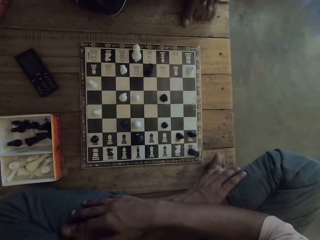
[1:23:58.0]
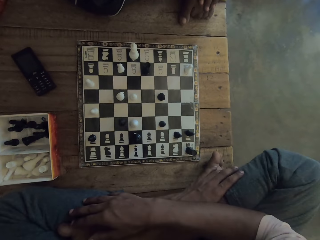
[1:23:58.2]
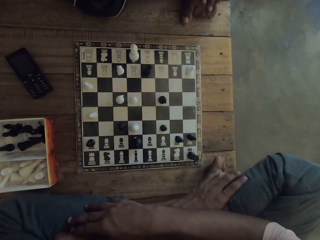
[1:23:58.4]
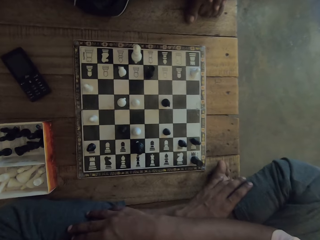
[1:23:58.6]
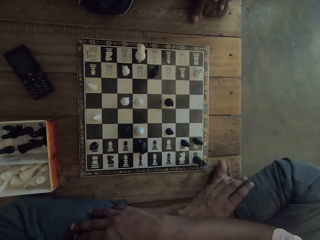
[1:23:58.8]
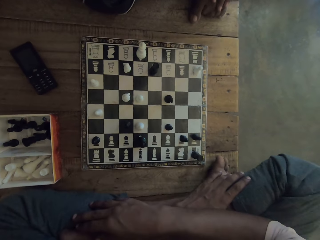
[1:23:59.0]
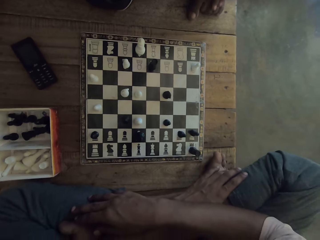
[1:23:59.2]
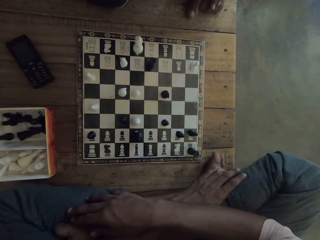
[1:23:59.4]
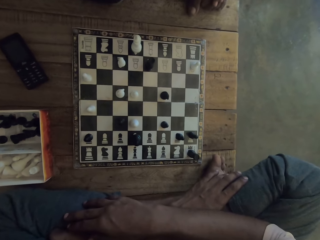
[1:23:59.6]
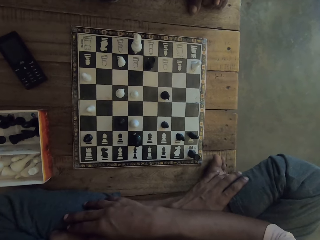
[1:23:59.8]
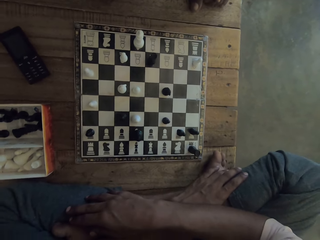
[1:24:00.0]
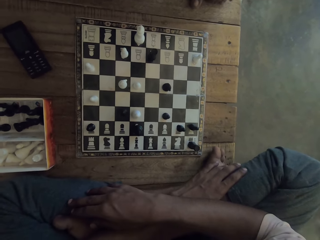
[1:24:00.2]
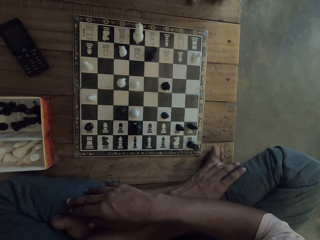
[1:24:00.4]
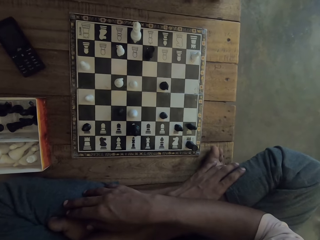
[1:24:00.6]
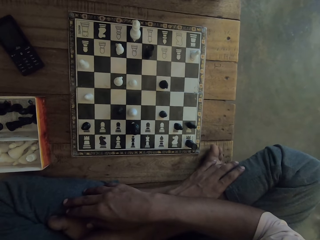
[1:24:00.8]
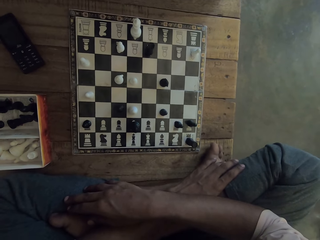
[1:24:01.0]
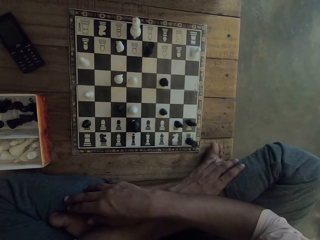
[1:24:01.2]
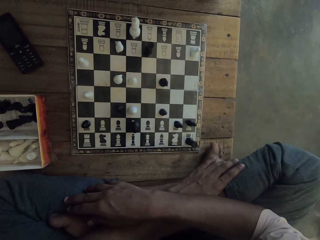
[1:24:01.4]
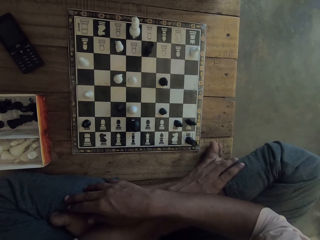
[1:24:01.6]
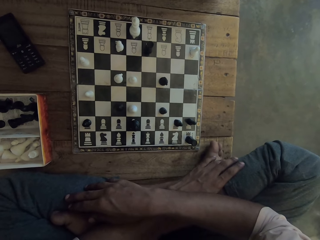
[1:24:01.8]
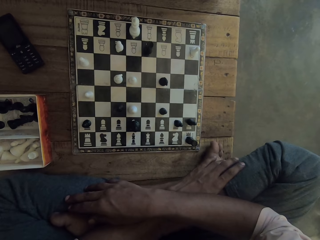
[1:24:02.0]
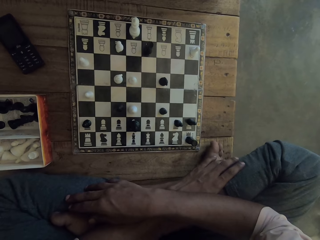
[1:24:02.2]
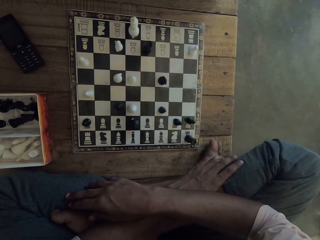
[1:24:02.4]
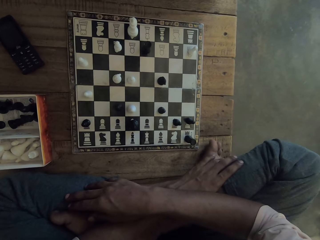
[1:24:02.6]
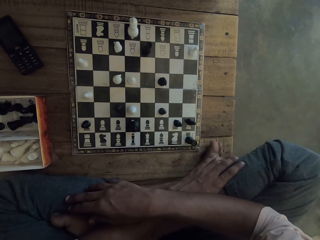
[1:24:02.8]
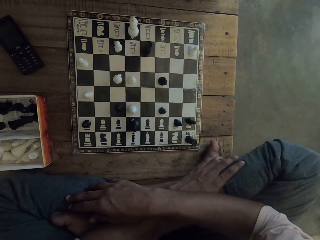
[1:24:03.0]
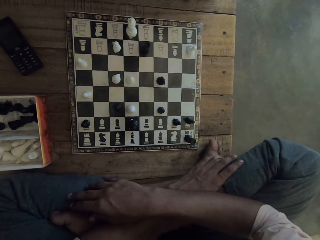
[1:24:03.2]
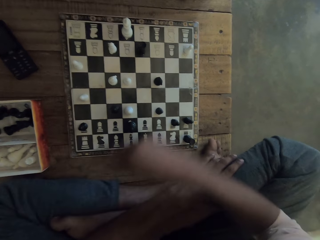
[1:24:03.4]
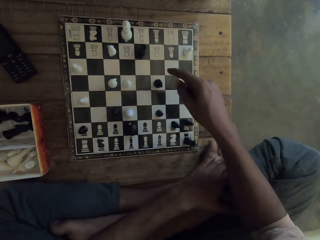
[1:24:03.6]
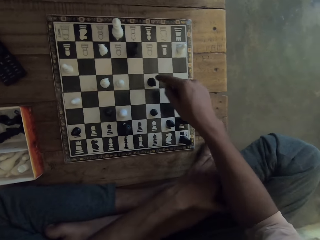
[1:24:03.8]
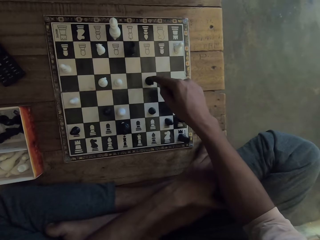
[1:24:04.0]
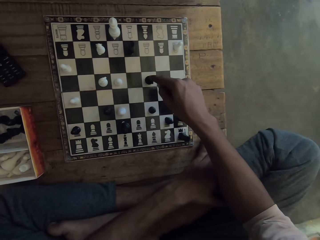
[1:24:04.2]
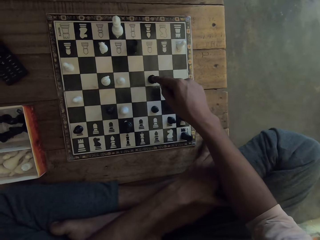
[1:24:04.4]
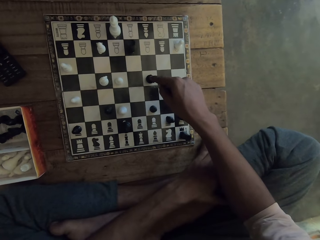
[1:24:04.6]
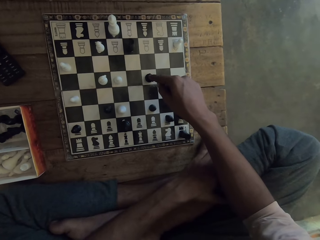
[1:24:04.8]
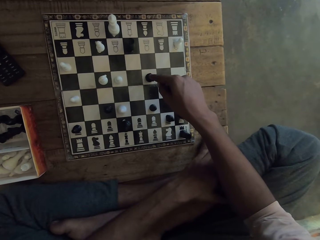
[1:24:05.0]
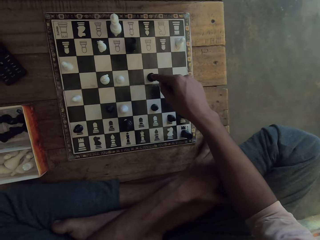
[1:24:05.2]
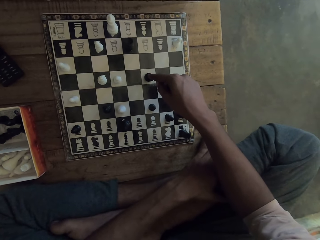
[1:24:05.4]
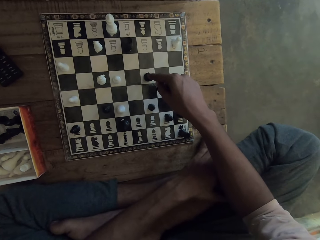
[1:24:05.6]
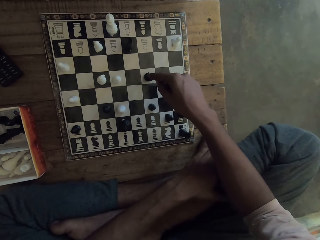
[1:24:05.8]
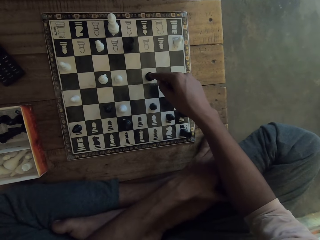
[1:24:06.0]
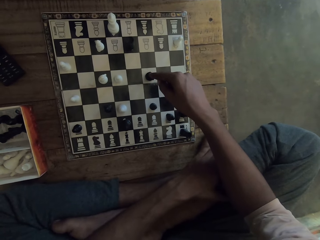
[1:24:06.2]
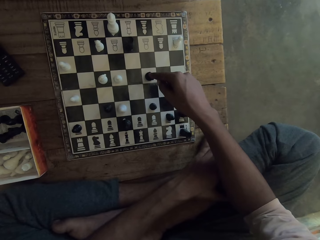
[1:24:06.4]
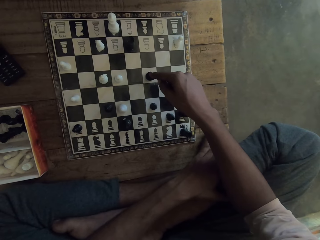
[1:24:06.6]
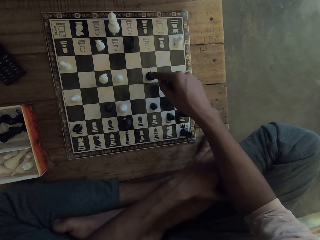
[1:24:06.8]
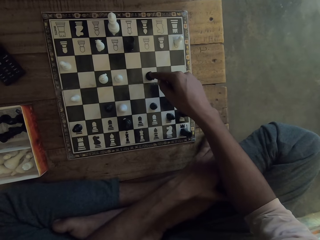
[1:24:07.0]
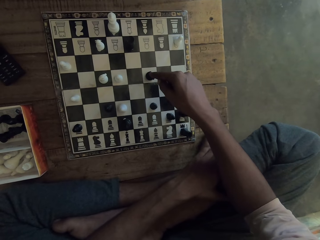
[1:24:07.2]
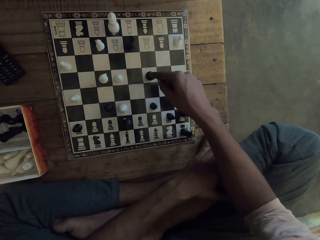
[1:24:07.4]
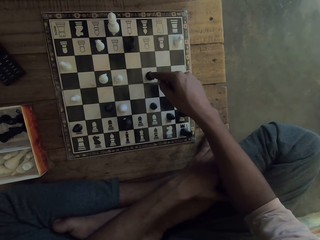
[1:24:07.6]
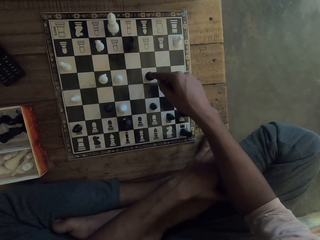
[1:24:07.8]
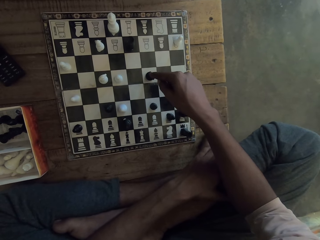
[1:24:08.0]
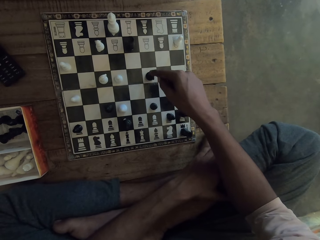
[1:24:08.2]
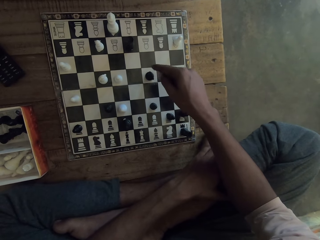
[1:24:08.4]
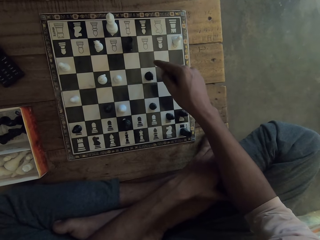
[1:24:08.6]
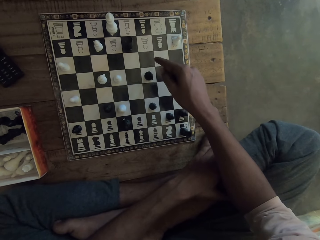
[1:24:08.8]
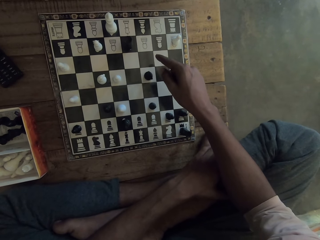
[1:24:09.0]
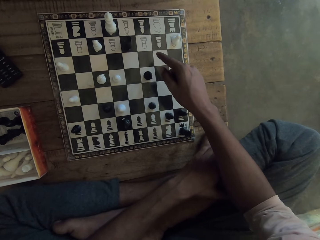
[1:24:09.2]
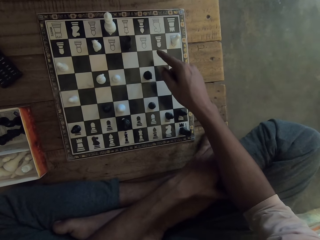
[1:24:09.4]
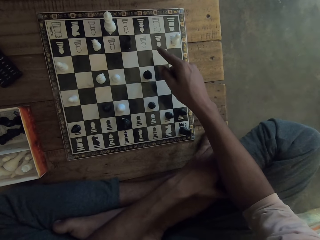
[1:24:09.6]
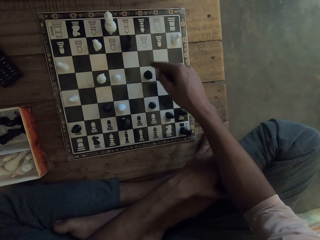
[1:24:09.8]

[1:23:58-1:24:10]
The camera wearer swings a hand and touches a chess piece on the chess board.

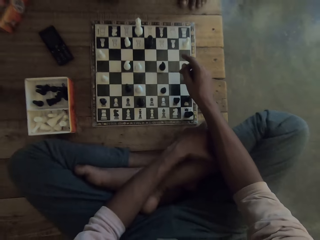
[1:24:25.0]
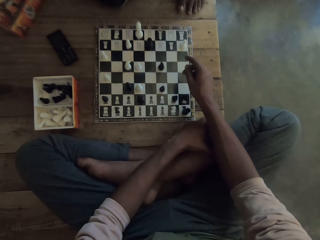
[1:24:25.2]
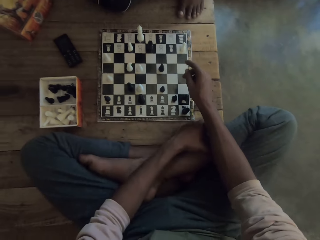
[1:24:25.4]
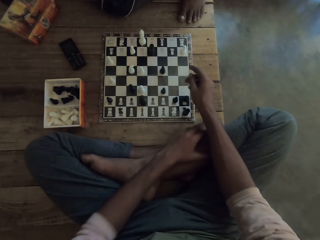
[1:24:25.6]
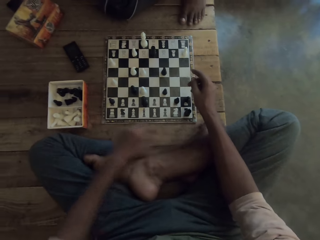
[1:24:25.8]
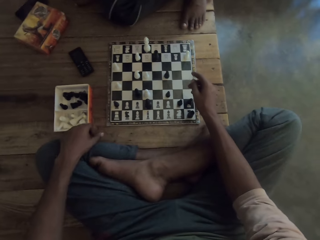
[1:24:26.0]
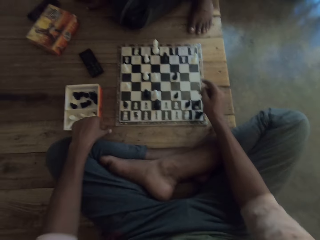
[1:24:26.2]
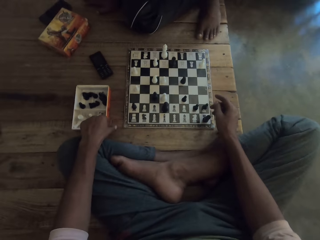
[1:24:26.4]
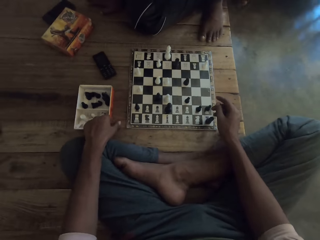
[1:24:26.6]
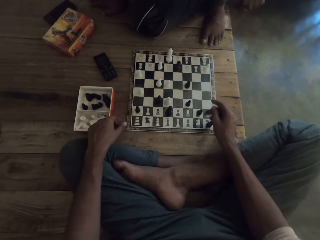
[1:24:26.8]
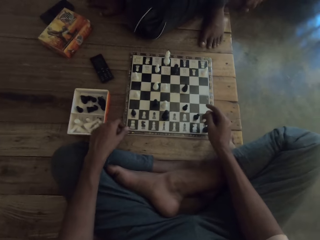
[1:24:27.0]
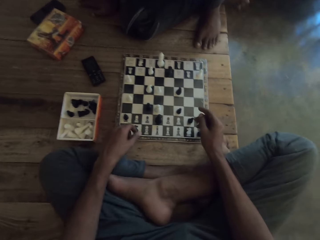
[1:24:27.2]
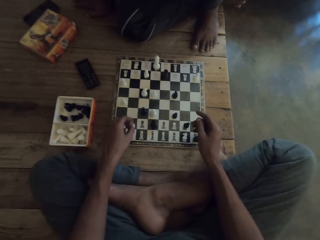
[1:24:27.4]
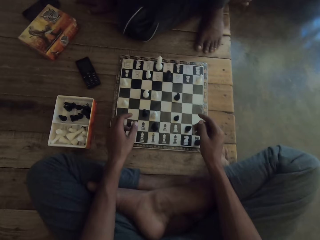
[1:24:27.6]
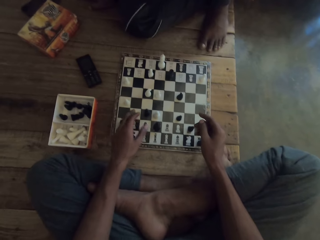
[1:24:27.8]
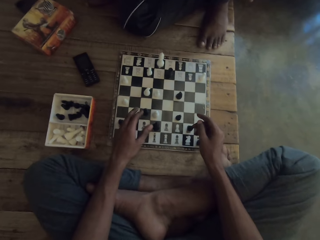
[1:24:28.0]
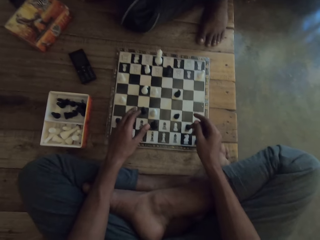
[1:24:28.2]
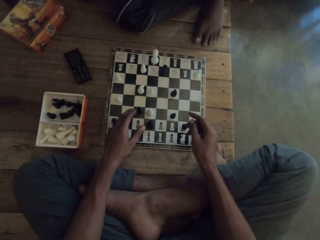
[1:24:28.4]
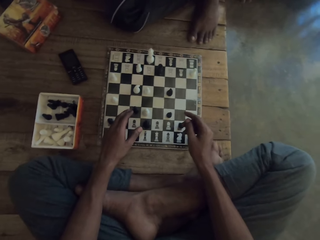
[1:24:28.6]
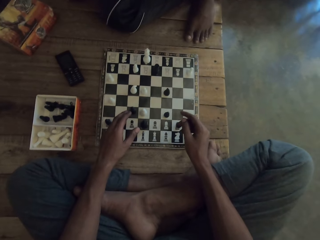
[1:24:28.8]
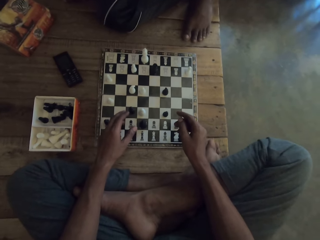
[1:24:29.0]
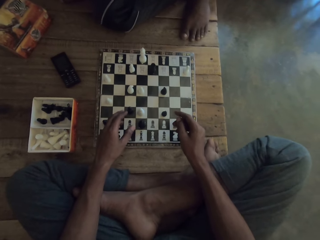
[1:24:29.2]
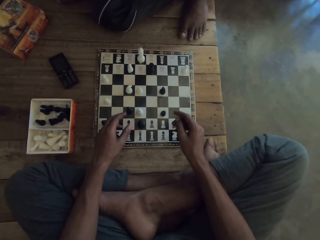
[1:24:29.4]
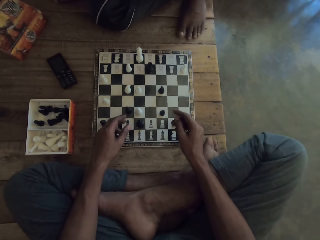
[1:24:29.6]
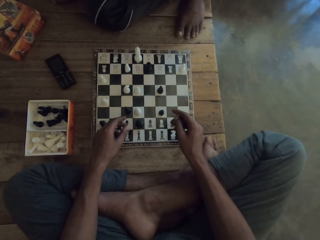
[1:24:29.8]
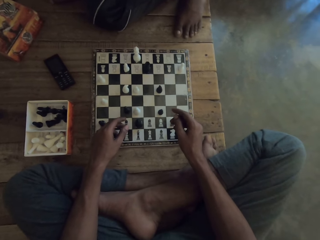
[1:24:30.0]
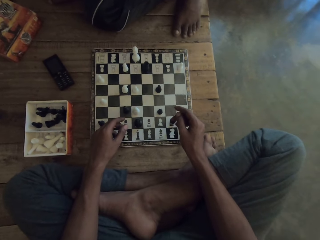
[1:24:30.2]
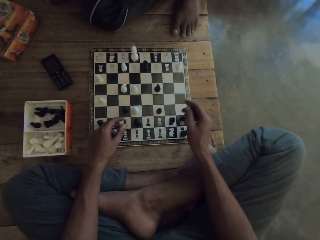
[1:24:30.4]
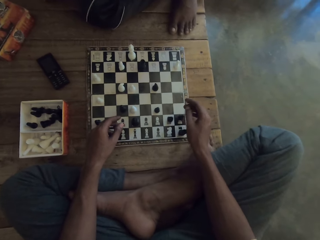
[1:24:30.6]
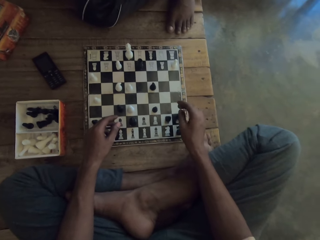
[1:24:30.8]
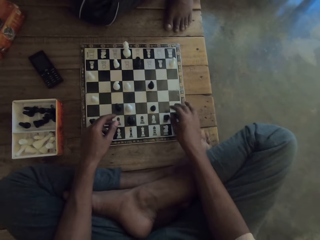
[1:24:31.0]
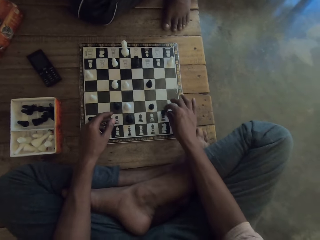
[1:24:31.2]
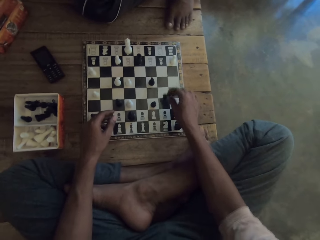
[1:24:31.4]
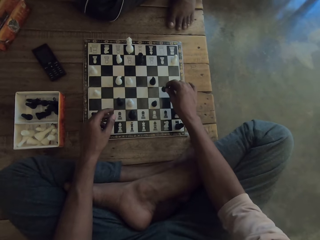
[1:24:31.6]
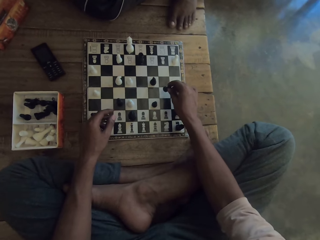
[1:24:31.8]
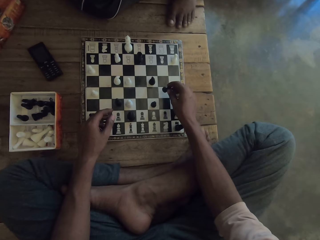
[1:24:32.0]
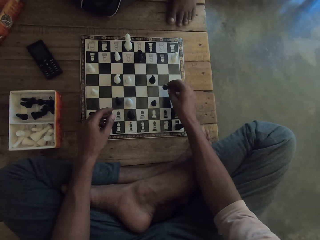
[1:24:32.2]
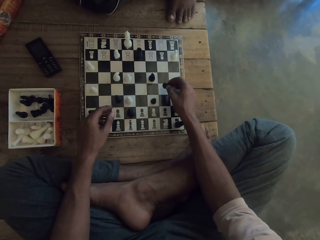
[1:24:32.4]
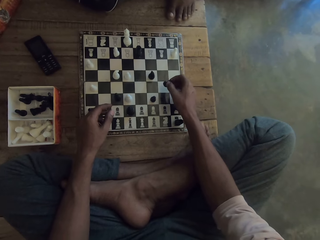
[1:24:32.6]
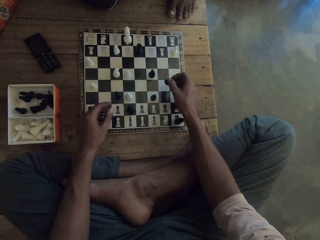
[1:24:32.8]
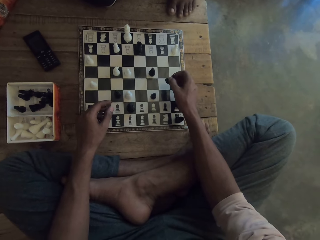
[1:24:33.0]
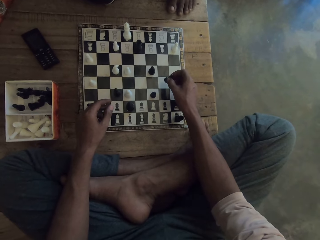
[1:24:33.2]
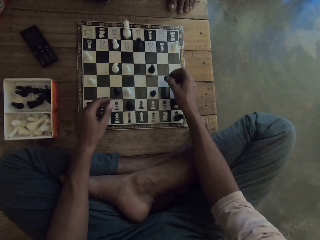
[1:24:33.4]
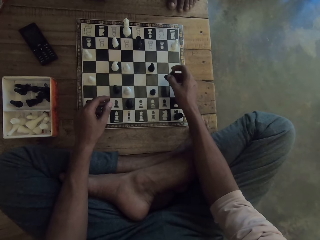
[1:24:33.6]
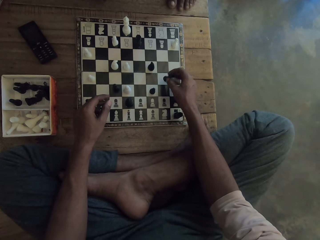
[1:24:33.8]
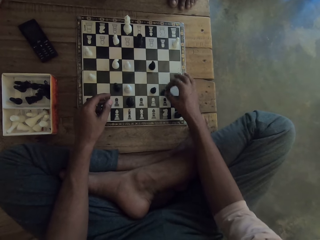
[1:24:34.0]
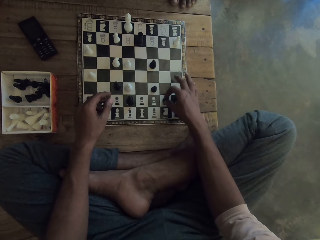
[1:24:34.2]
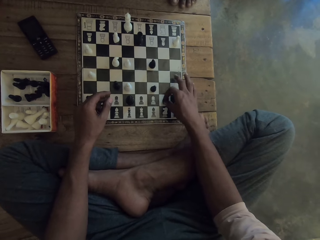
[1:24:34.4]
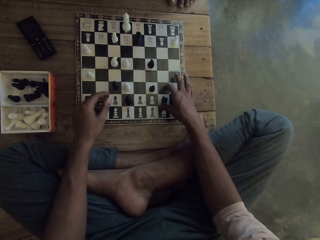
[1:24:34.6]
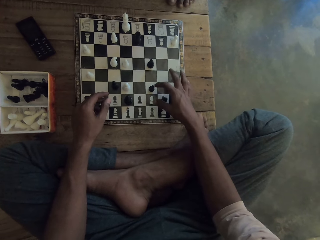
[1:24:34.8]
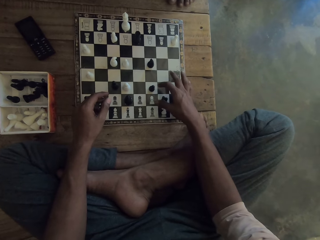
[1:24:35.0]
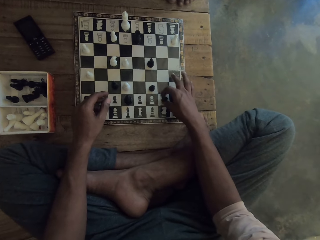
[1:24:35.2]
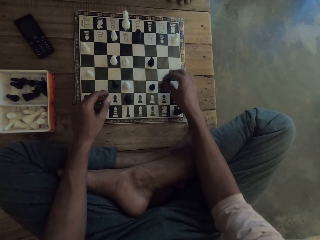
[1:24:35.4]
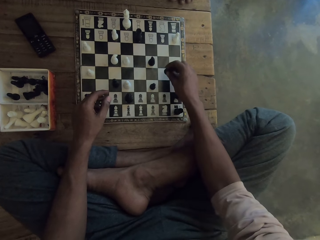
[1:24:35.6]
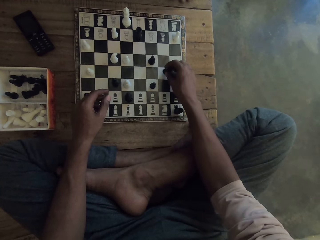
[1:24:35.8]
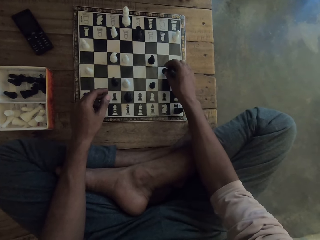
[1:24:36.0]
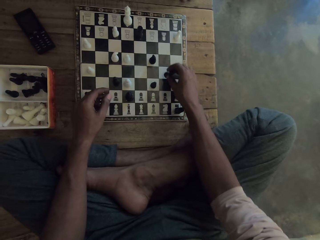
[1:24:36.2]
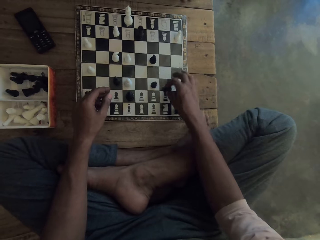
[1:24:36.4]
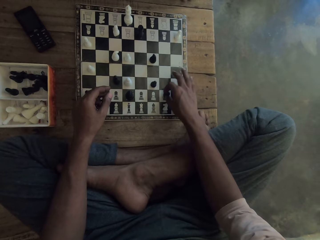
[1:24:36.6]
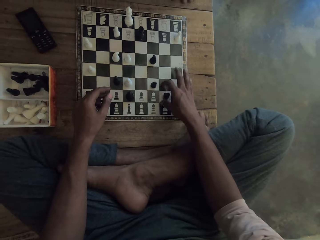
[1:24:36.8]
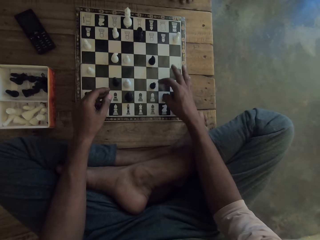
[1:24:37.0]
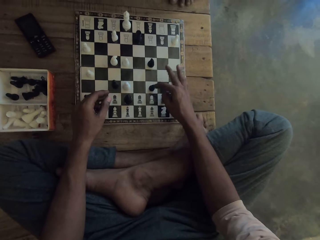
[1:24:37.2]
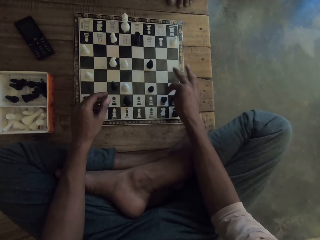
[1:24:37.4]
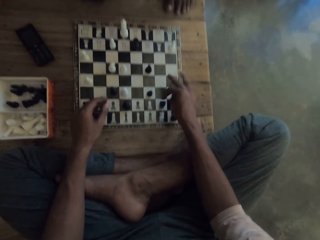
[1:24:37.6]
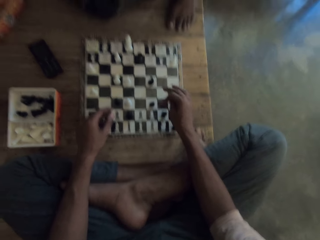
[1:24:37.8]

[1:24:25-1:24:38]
The camera wearer shakes their body. They pick up a black pawn on the chess board. They drop it back on the chess board. They pick up the black pawn again on the chess board. They drop it back again on the chess board. They swing their hand.
